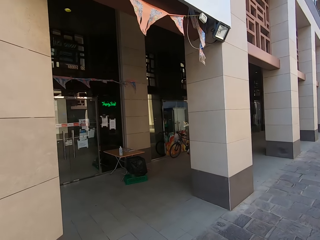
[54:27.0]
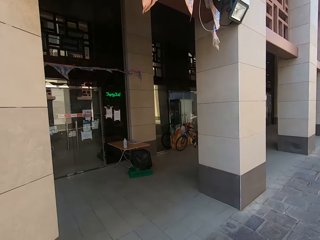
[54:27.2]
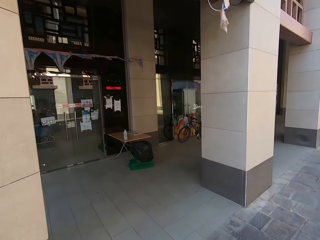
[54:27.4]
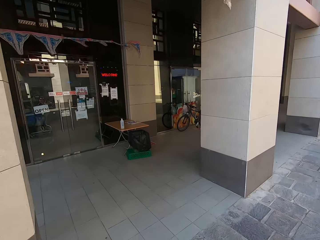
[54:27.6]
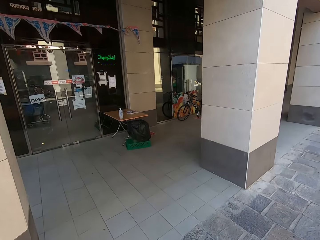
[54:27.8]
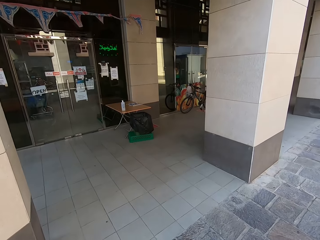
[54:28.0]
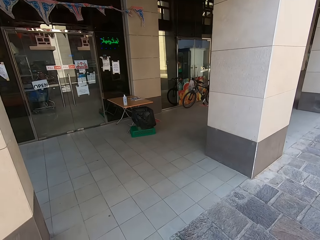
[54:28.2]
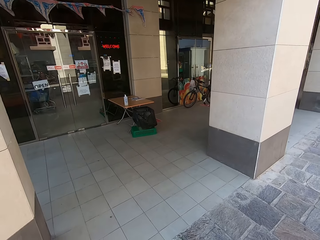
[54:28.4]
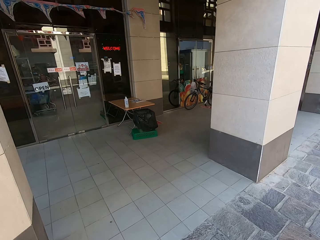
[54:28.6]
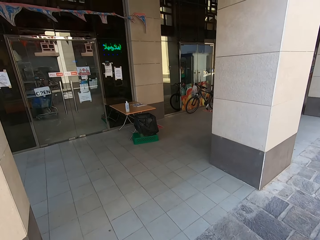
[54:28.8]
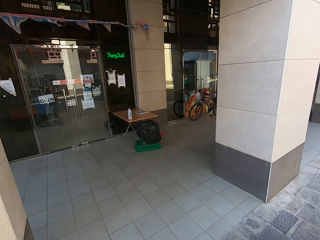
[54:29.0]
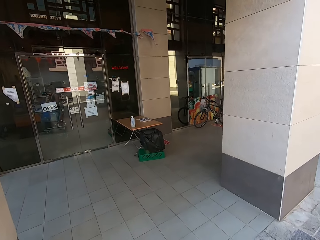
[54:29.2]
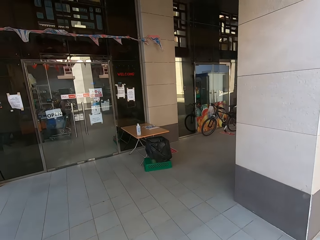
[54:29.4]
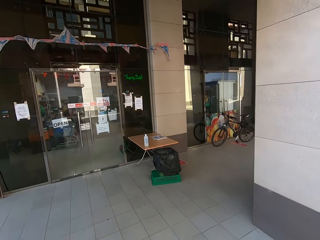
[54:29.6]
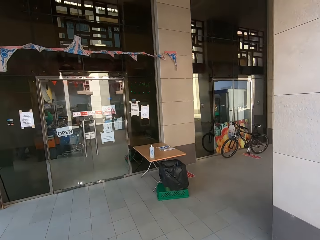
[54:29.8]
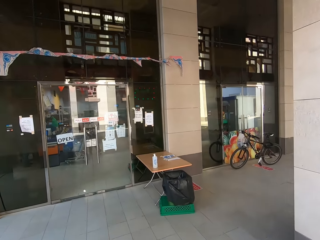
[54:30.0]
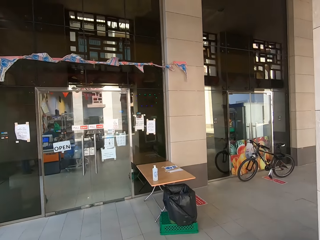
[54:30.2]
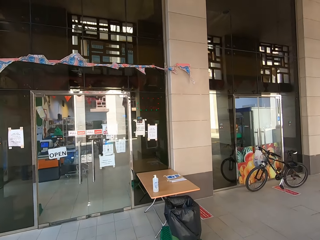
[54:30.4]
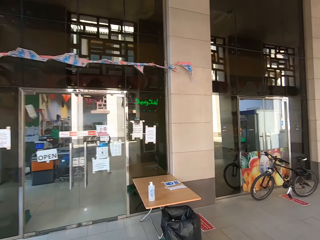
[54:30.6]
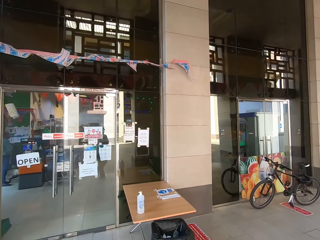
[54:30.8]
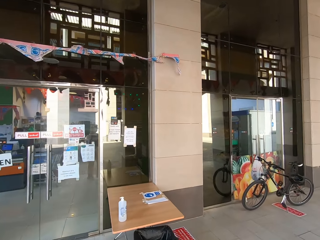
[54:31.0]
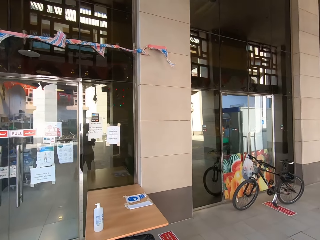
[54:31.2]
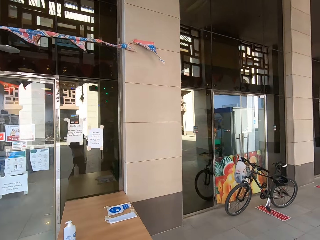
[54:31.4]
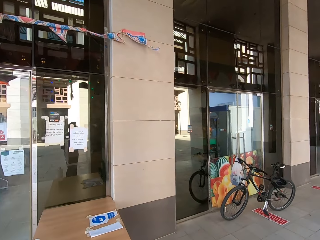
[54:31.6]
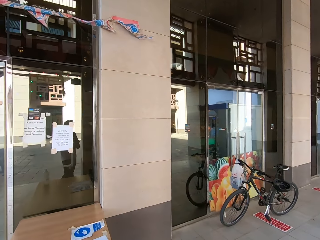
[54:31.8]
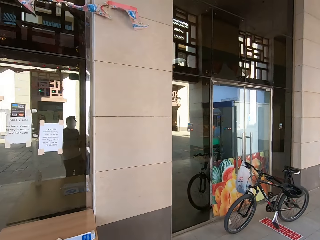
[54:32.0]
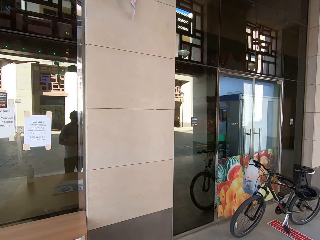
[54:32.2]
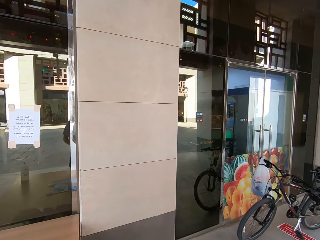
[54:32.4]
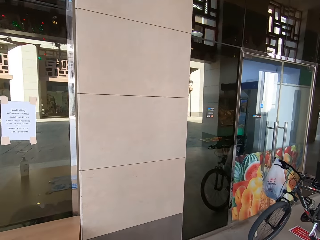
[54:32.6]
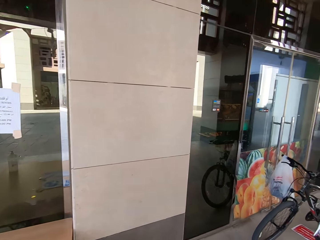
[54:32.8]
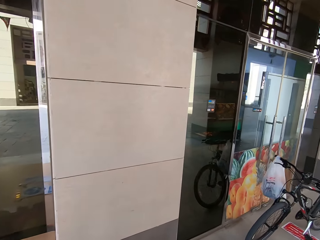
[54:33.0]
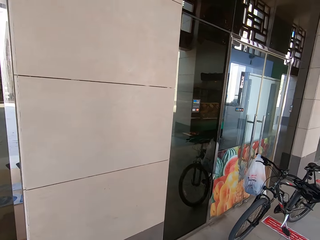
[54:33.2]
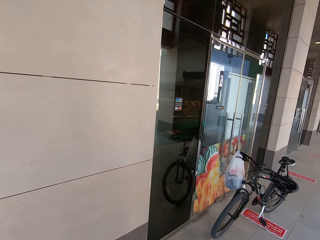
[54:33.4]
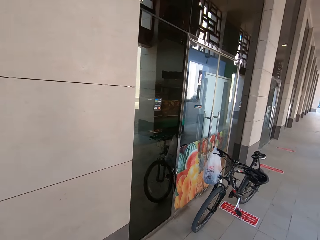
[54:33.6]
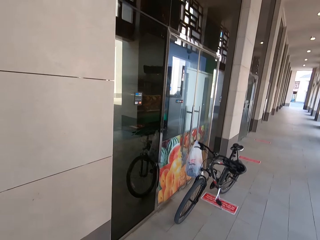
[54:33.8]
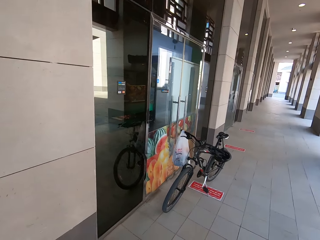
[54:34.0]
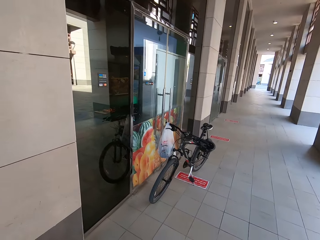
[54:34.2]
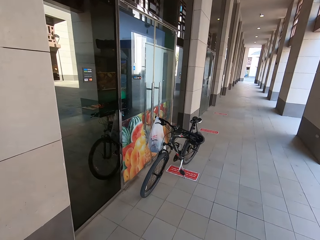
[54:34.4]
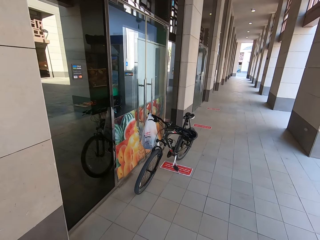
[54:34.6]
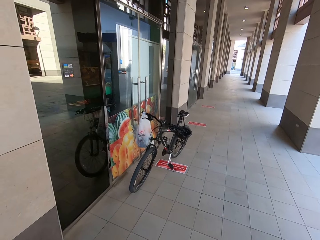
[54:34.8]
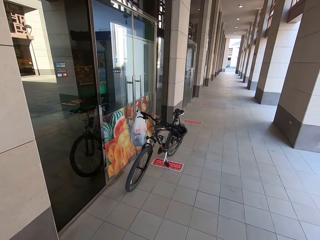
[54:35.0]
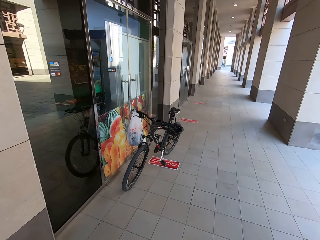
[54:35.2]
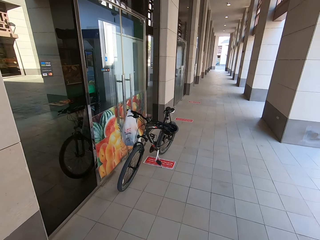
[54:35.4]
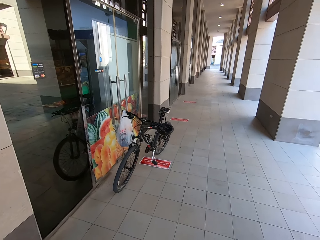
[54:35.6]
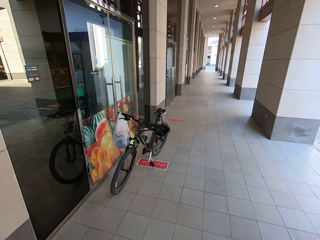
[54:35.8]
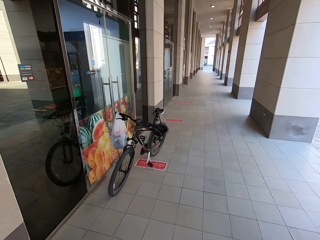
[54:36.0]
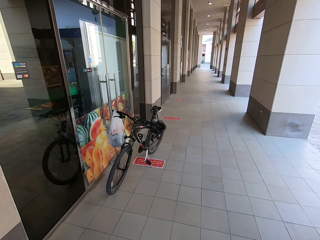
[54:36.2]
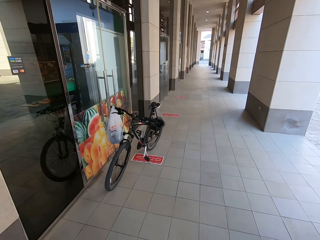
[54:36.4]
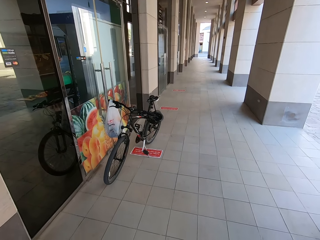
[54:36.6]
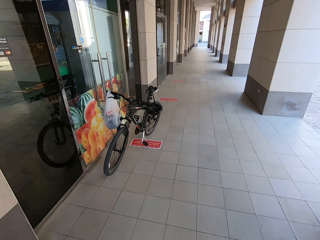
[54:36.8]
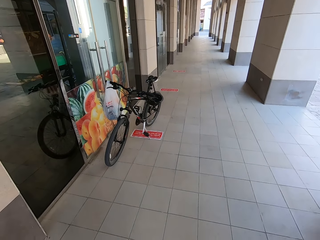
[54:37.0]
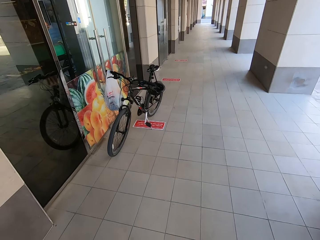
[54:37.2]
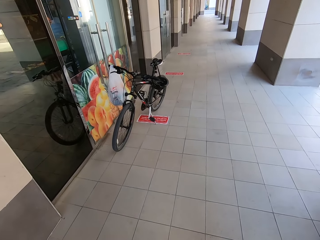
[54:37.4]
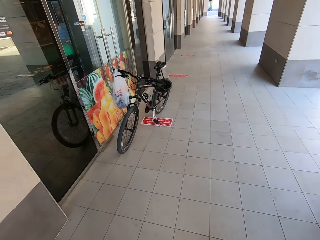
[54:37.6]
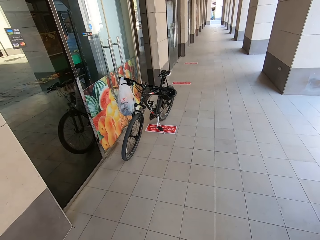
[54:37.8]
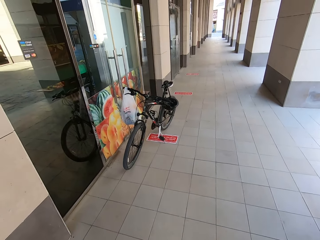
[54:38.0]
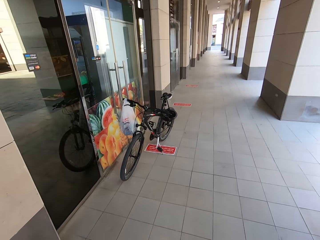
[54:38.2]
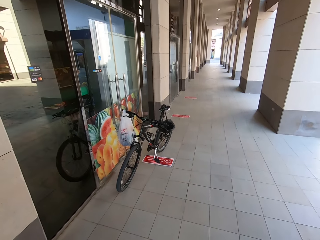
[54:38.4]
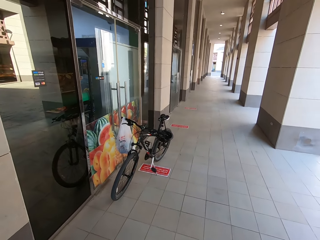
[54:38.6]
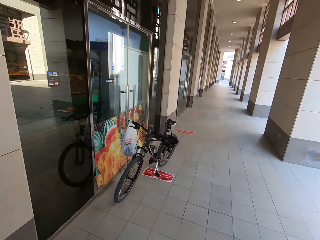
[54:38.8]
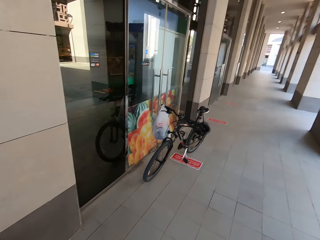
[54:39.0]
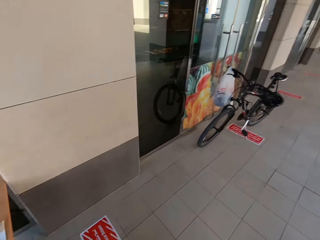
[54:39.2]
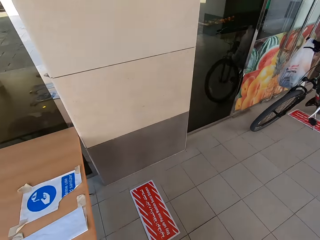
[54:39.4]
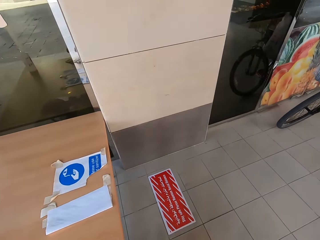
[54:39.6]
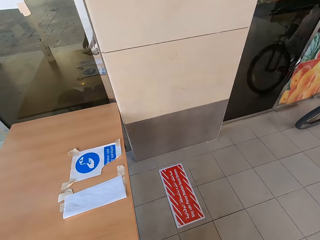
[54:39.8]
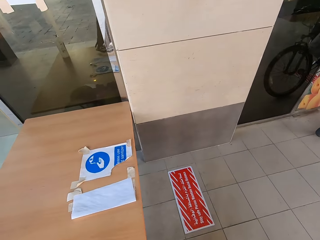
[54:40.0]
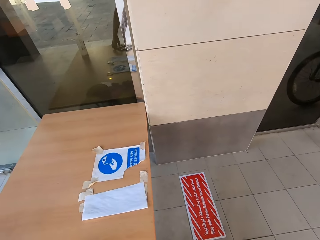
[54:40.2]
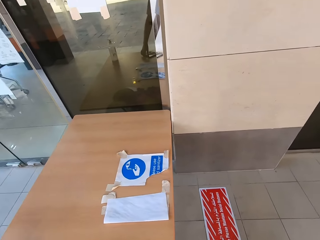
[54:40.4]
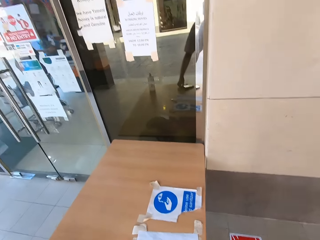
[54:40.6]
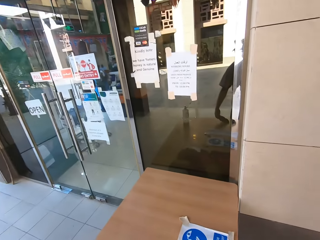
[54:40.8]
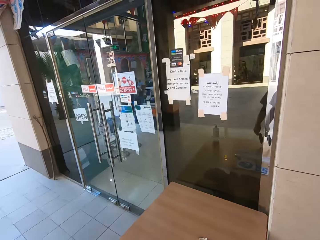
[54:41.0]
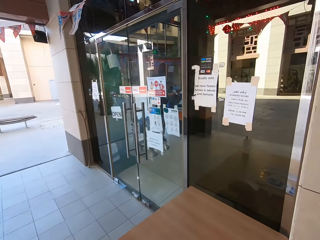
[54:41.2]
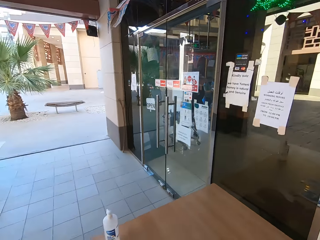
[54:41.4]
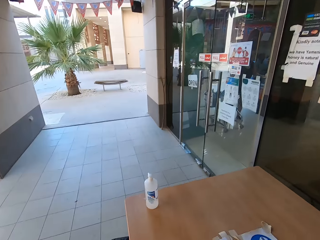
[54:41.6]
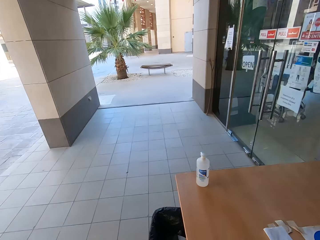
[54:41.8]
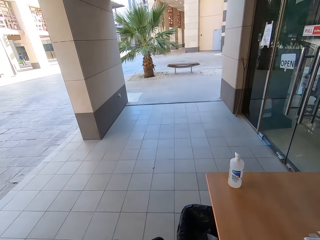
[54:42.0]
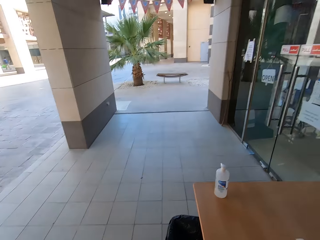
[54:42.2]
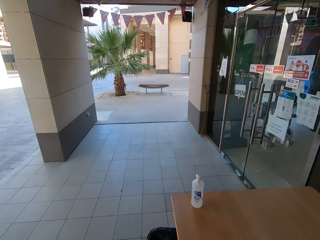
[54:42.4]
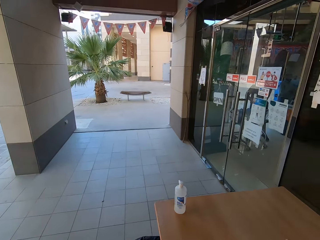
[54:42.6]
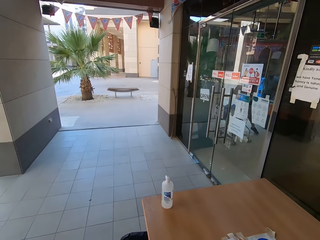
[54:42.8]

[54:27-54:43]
The camera wearer walks towards a supermarket. They look around. They walk towards the entrance.
